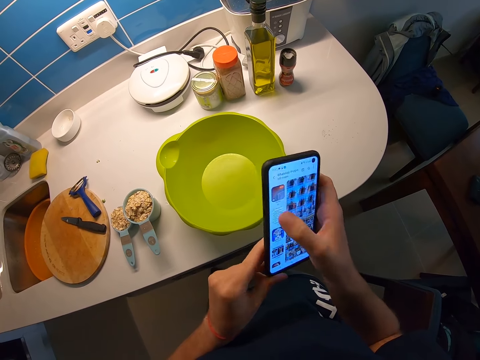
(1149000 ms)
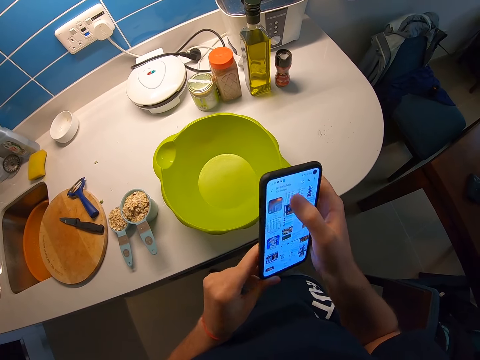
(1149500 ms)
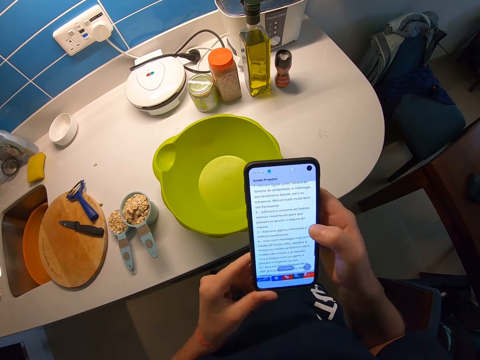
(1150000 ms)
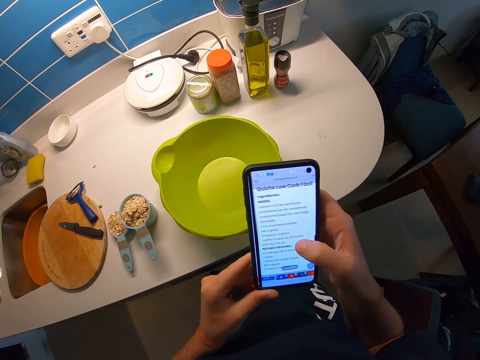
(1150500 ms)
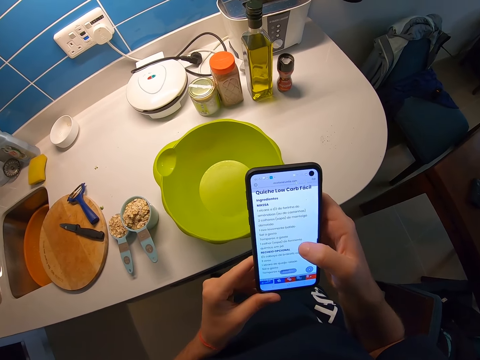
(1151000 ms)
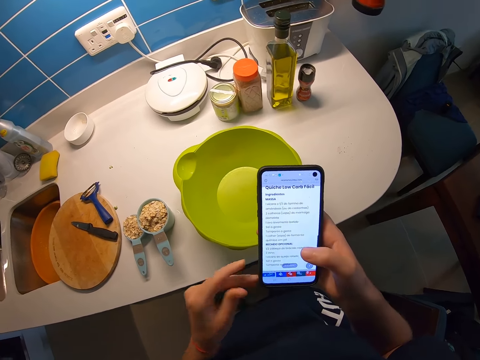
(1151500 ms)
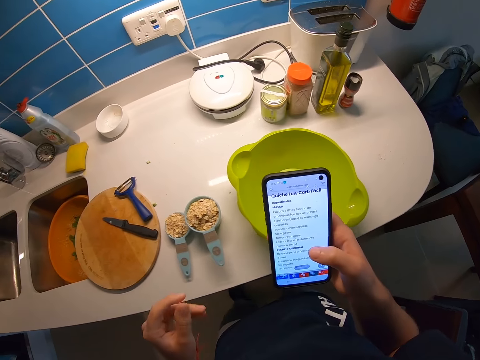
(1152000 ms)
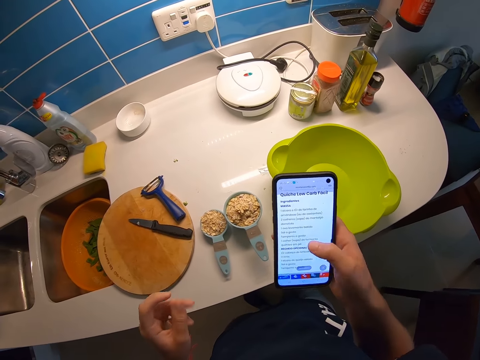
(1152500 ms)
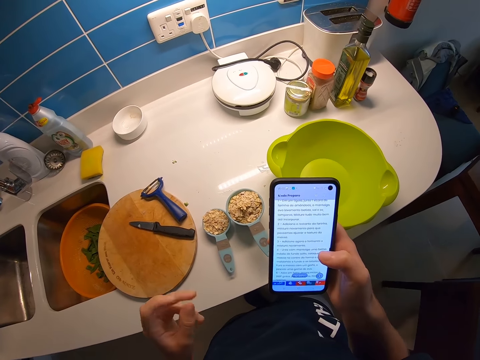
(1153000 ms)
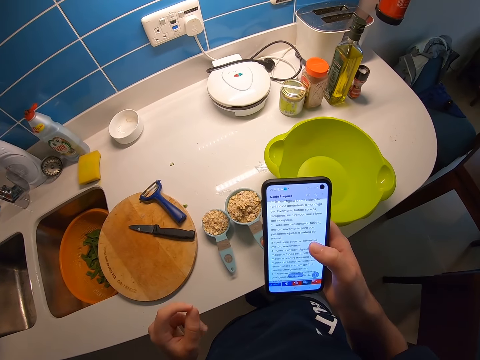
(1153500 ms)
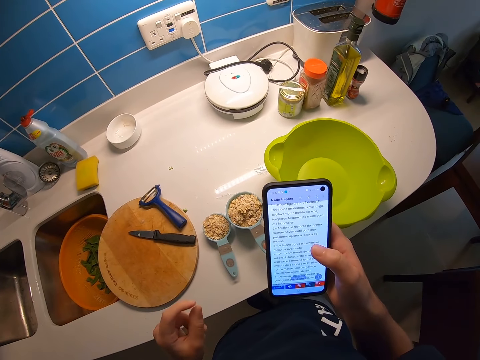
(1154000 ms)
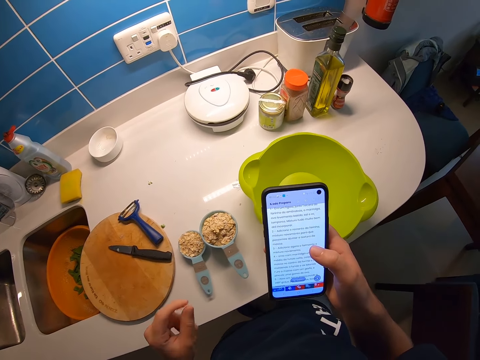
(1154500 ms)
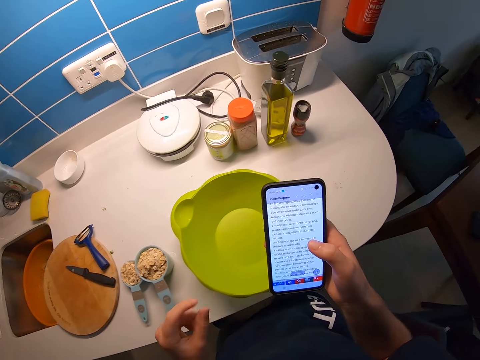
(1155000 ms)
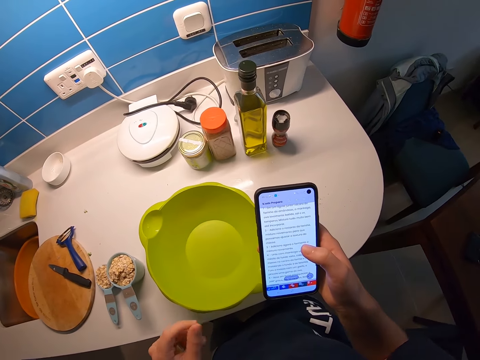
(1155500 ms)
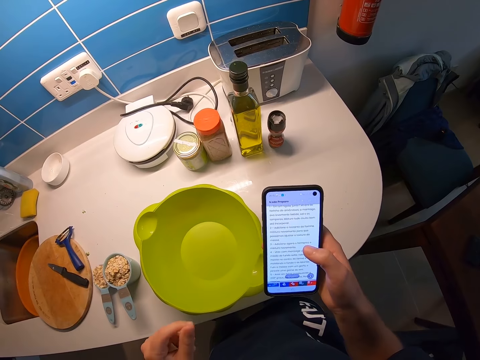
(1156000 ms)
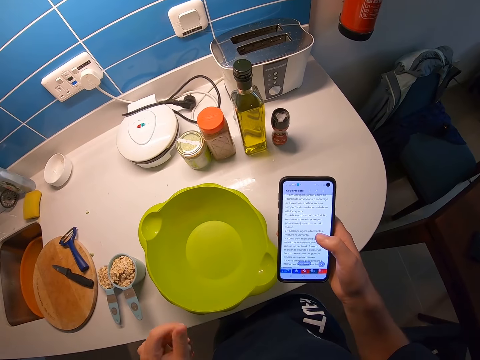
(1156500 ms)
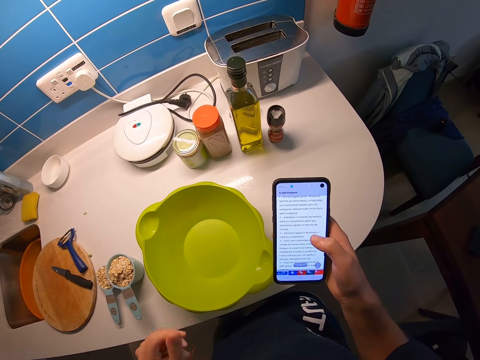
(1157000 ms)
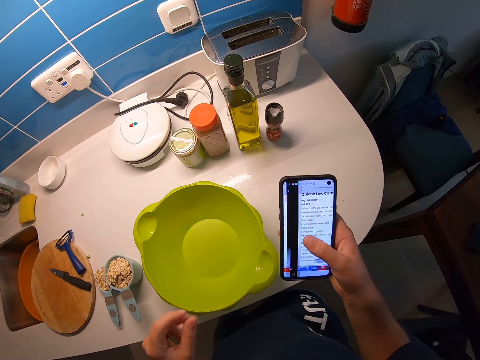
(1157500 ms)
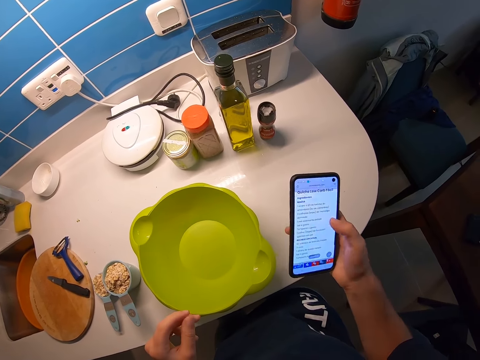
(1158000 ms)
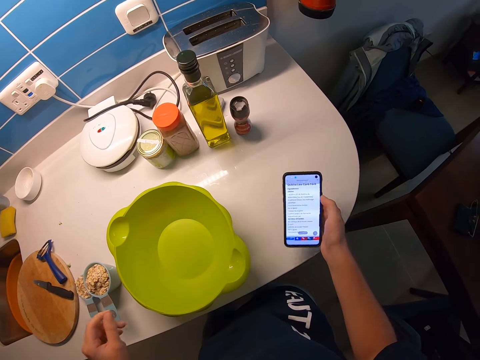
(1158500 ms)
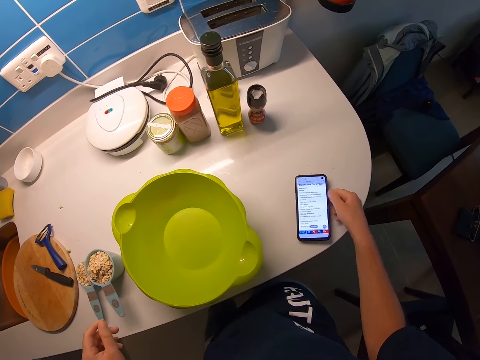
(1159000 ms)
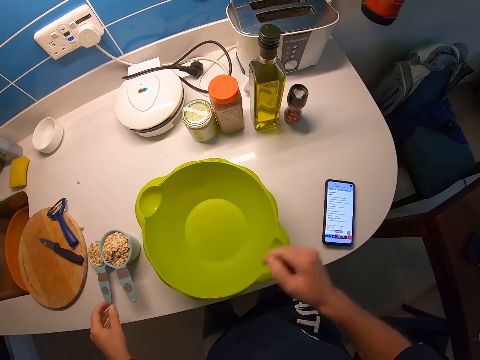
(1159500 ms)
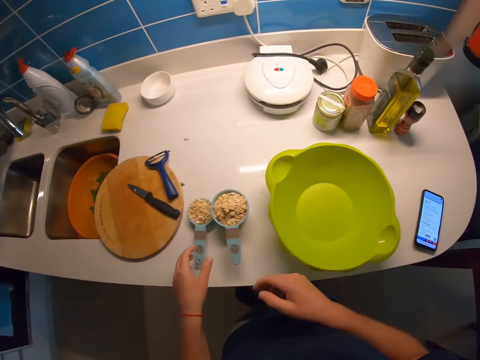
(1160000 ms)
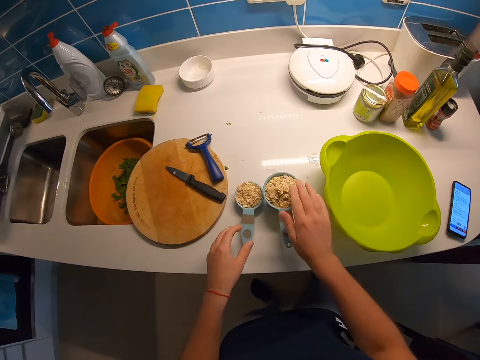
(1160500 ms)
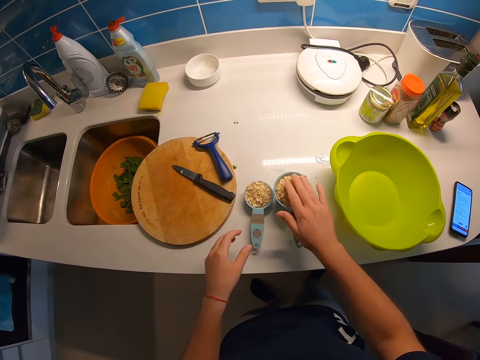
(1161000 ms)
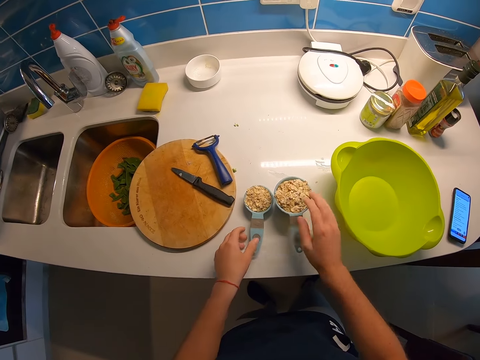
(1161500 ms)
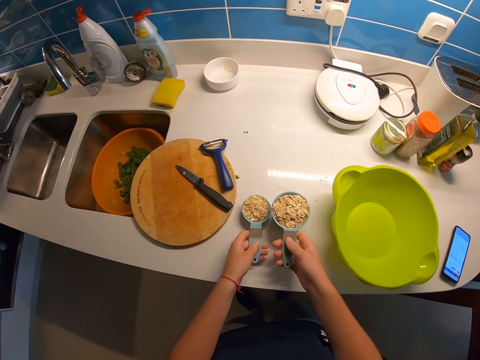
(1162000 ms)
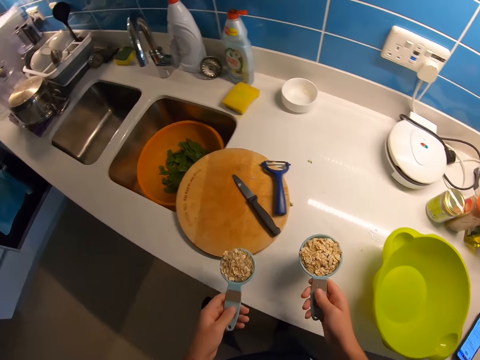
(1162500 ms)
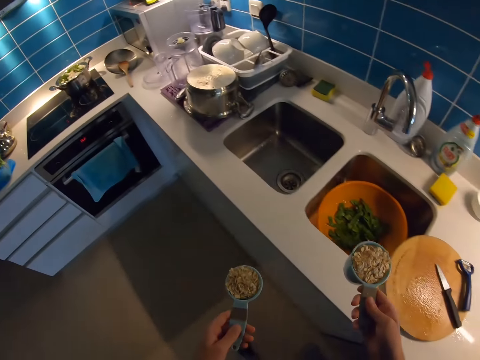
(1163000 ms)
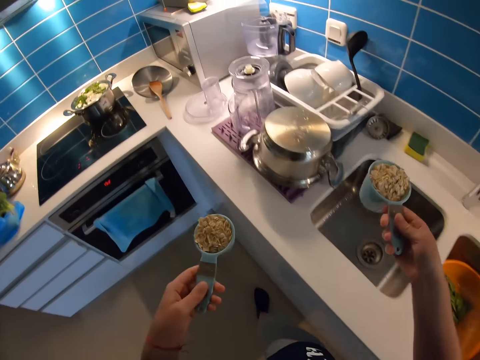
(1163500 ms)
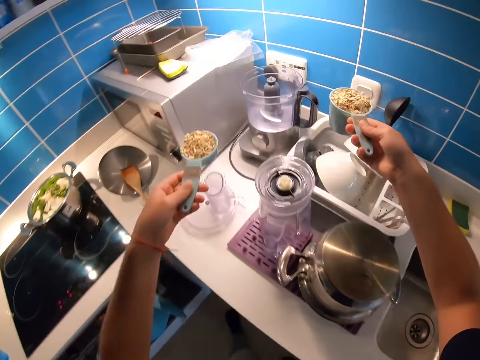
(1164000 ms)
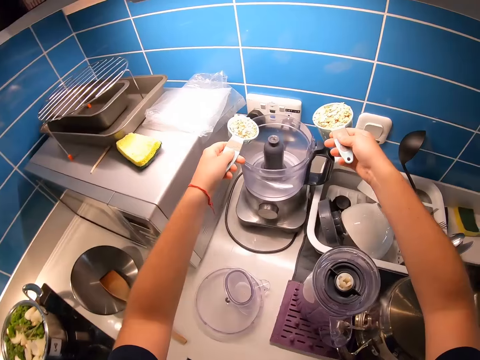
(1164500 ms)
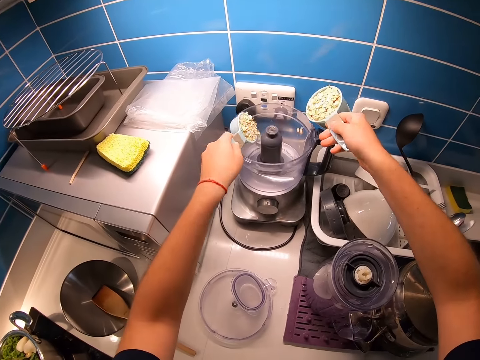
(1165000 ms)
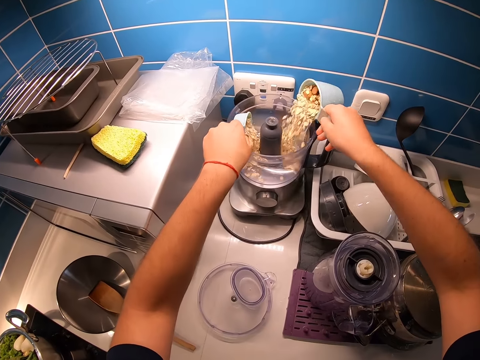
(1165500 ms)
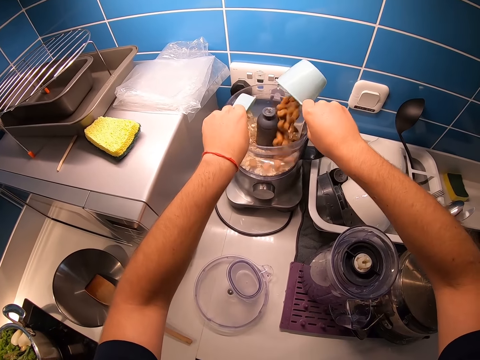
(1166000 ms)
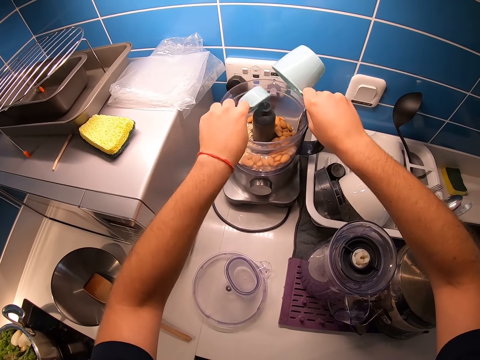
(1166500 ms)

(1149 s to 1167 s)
The camera wearer moves the fingers. They read the recipe from the phone. They return the phone on the counter. They level the ingredients on the measuring cup. They hold something in the cup on the counter. They pick up the measuring cups from the counter. They move to the blender. They pour the ingredients in the blender.

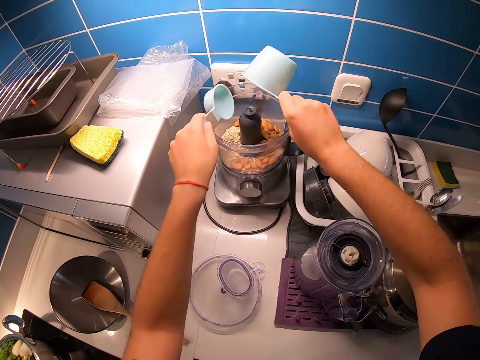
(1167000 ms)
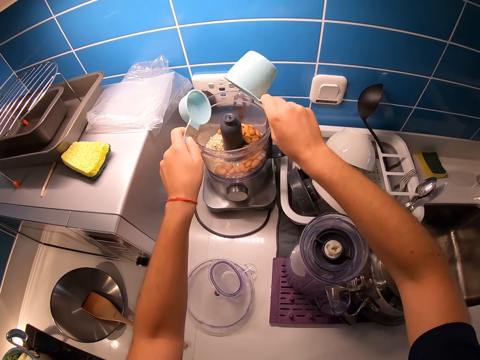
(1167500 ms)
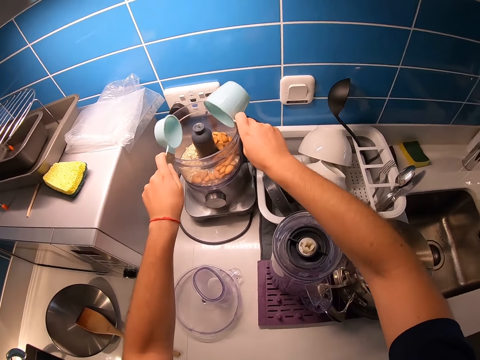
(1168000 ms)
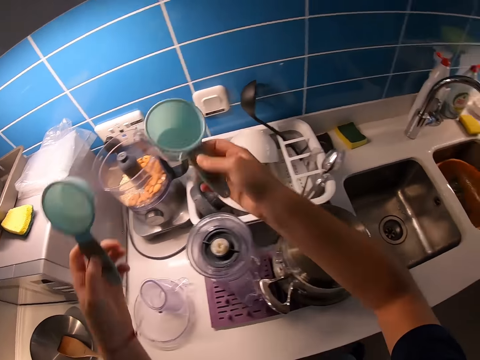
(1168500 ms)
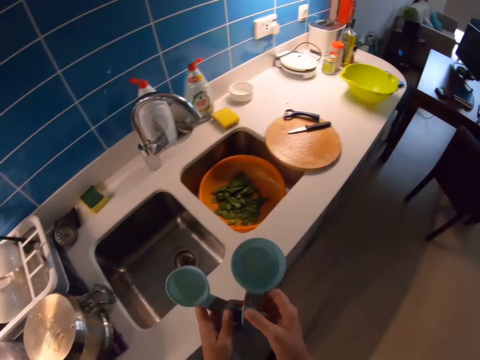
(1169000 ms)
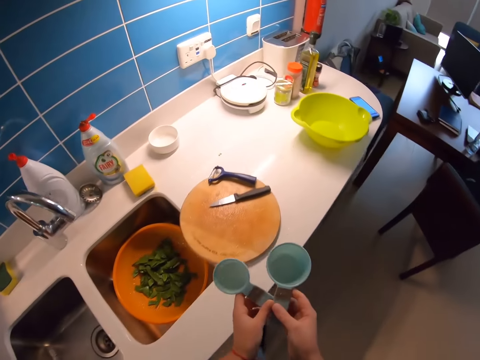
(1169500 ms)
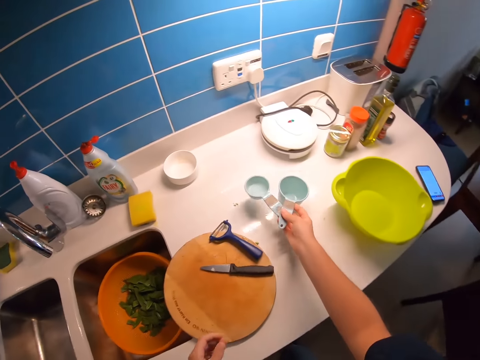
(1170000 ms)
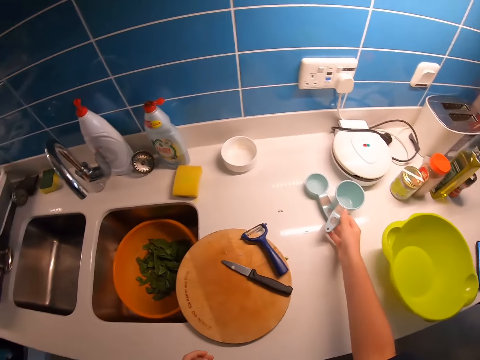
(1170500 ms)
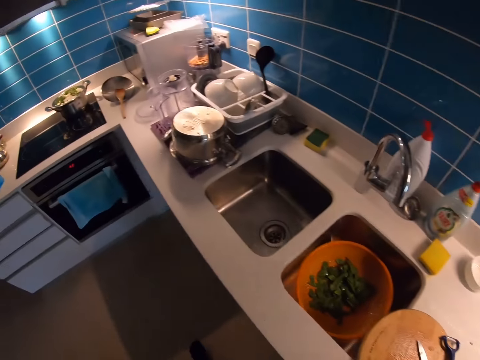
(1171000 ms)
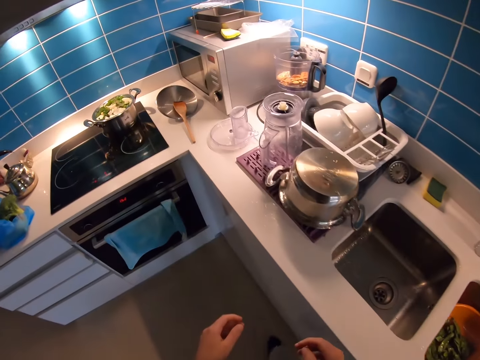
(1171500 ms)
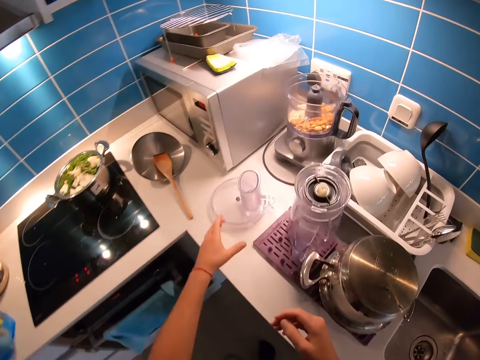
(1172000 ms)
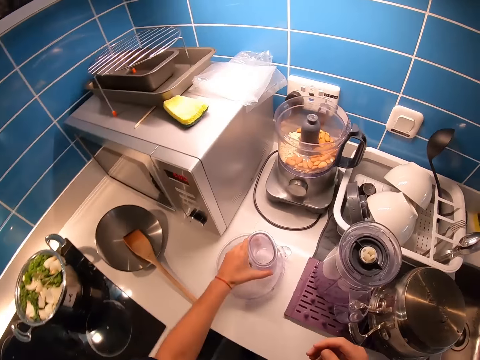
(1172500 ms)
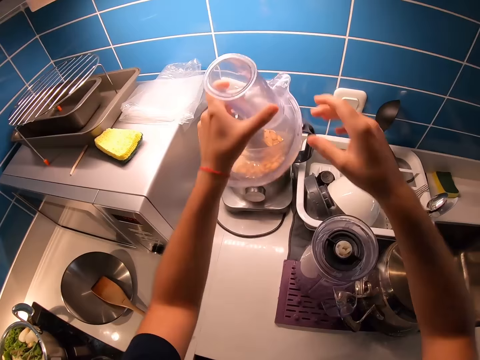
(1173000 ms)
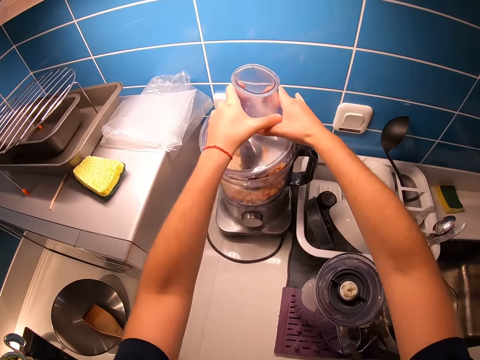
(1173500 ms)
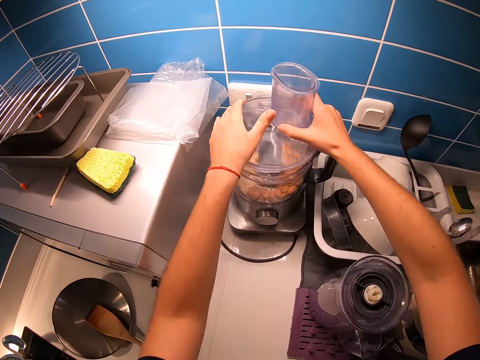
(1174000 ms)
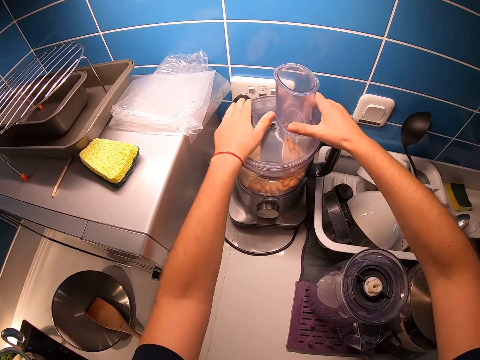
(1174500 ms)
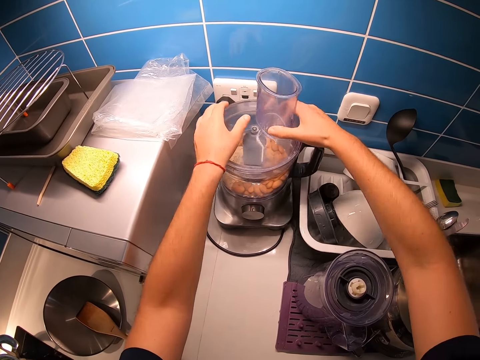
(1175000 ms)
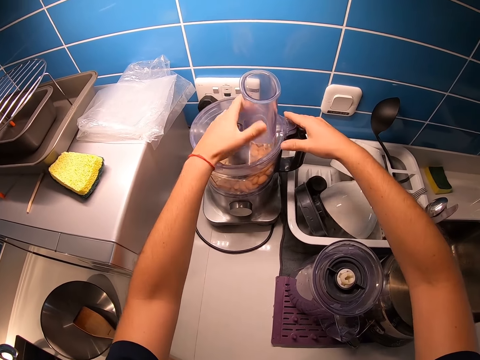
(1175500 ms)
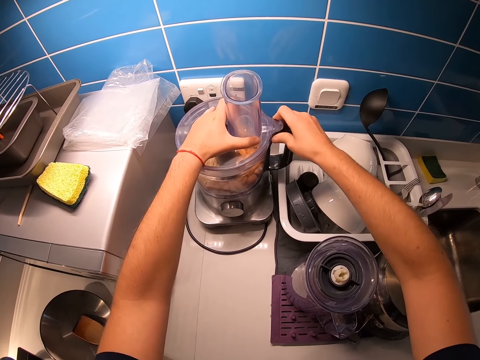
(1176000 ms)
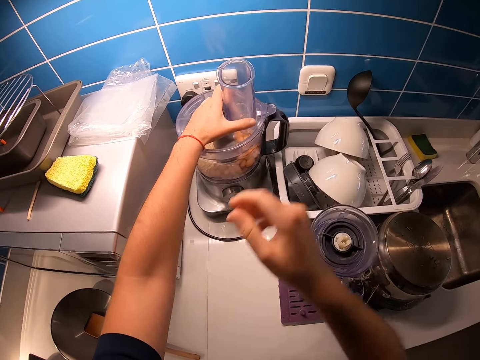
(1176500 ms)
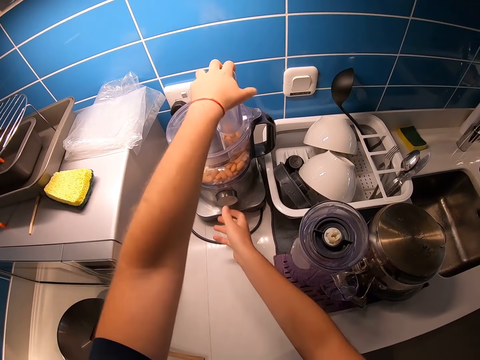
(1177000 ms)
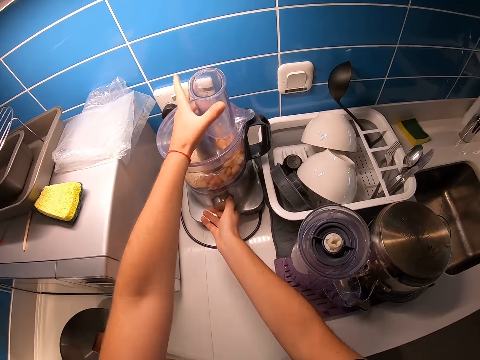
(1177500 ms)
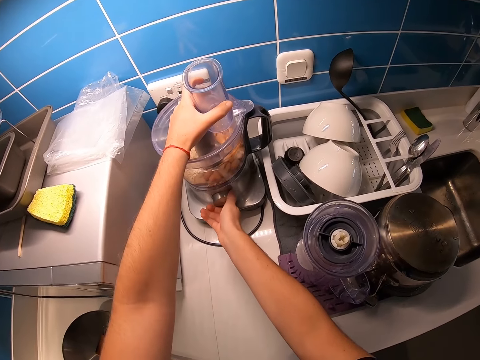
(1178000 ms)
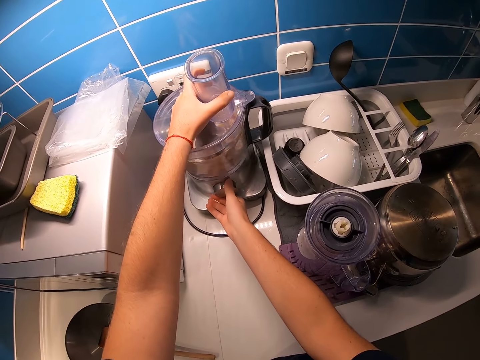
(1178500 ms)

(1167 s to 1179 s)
The camera wearer shakes the measuring cups. They return the cups on the counter. They walk in the kitchen. They pick up the blender cover from the counter. They fix the cover on the blender. They turn the knob on the motor.
